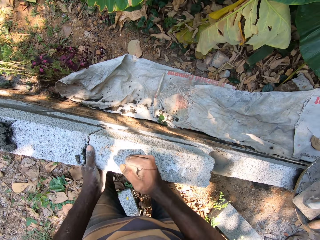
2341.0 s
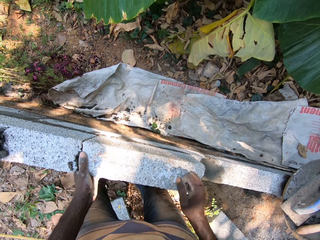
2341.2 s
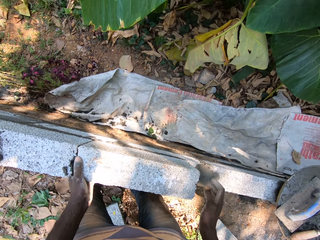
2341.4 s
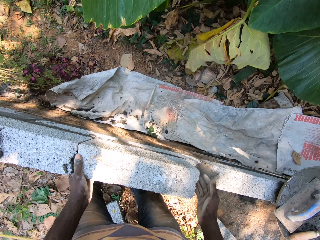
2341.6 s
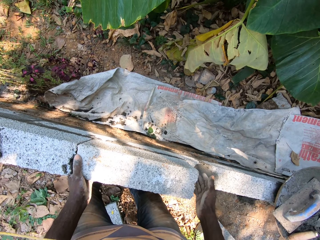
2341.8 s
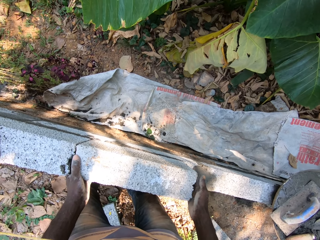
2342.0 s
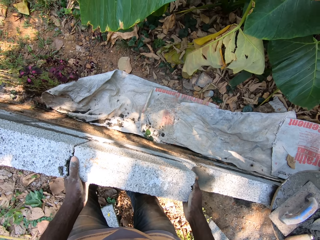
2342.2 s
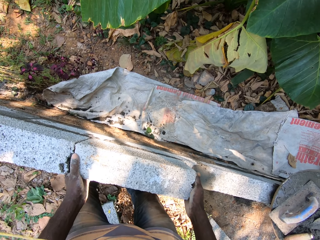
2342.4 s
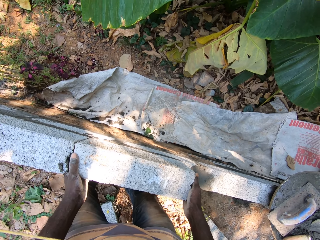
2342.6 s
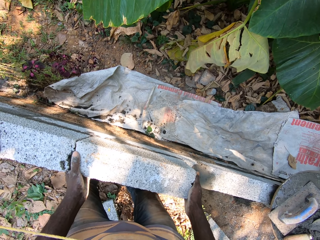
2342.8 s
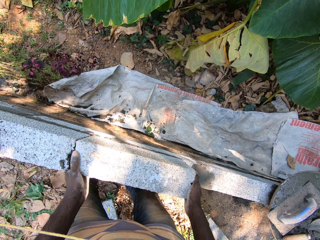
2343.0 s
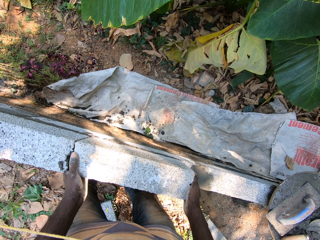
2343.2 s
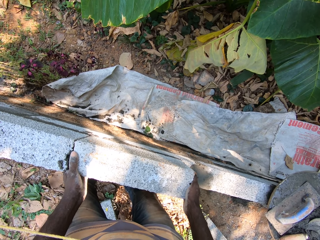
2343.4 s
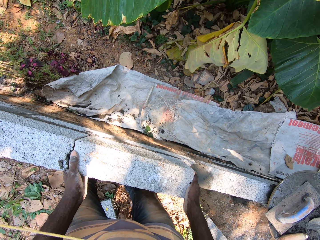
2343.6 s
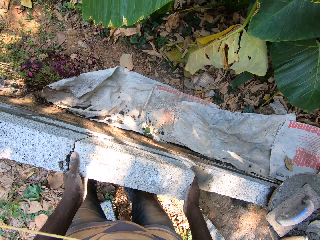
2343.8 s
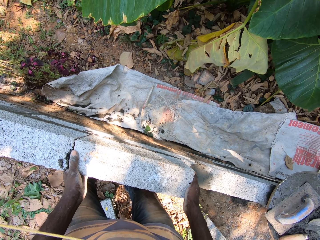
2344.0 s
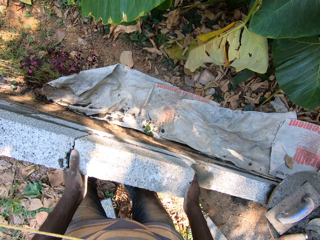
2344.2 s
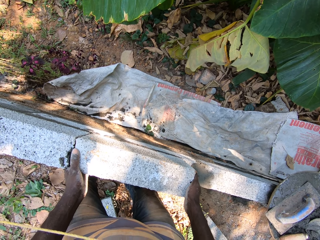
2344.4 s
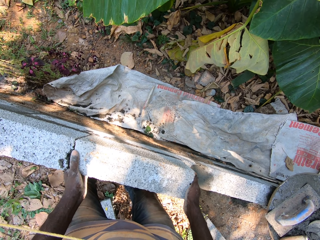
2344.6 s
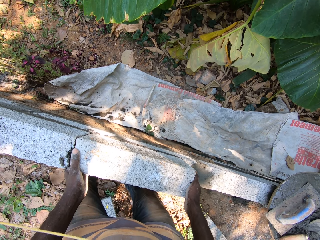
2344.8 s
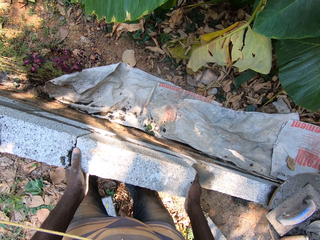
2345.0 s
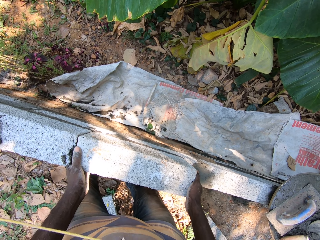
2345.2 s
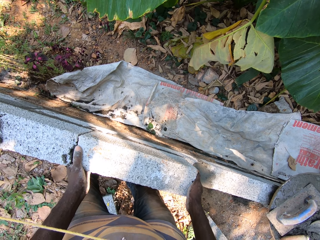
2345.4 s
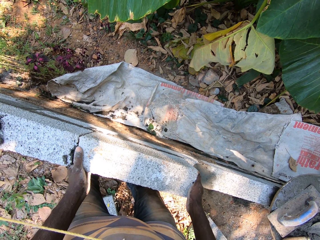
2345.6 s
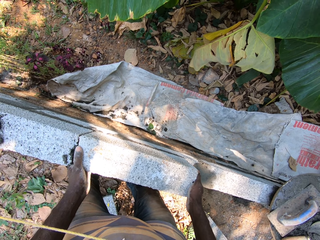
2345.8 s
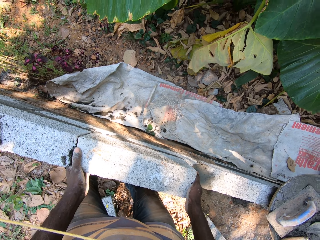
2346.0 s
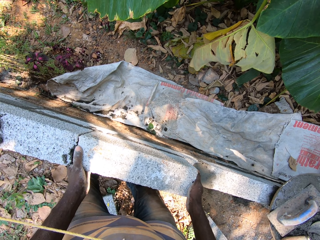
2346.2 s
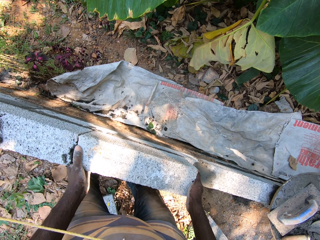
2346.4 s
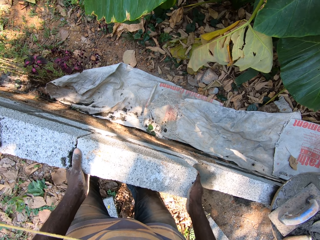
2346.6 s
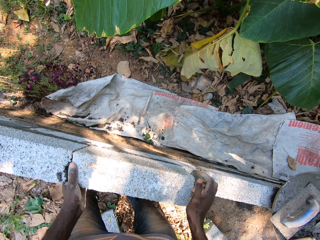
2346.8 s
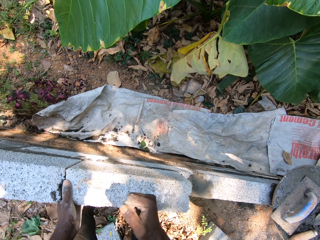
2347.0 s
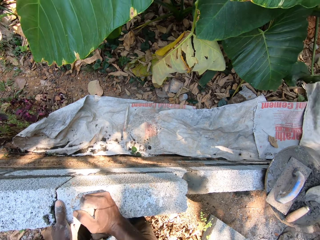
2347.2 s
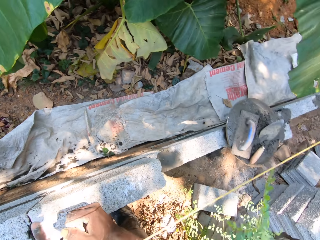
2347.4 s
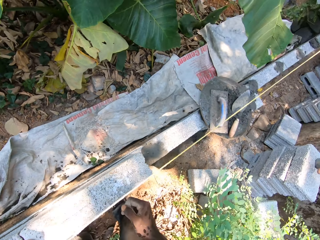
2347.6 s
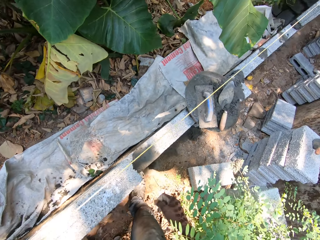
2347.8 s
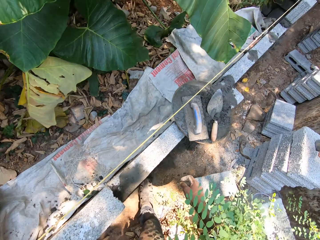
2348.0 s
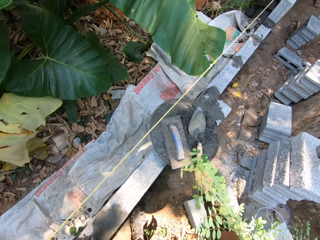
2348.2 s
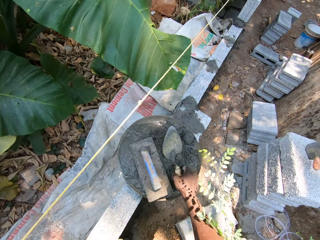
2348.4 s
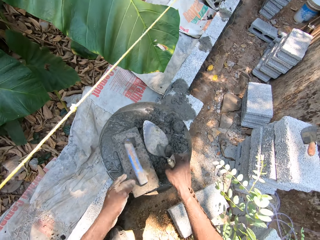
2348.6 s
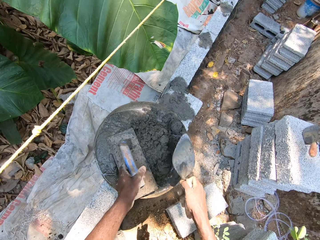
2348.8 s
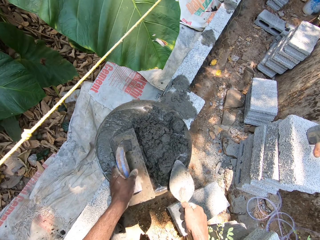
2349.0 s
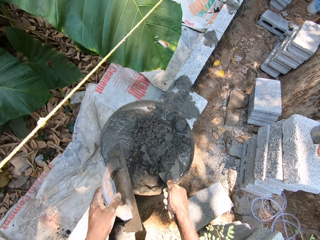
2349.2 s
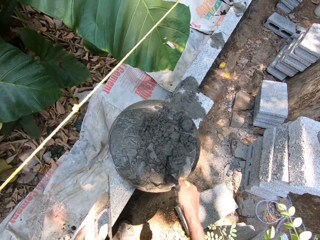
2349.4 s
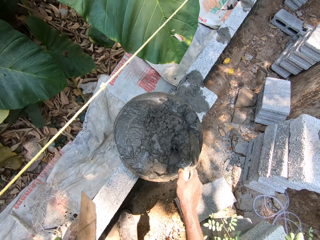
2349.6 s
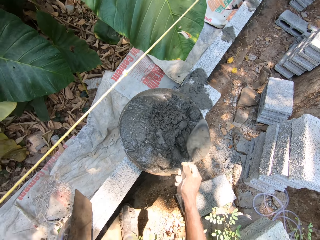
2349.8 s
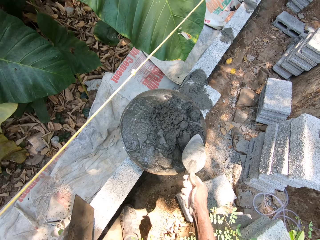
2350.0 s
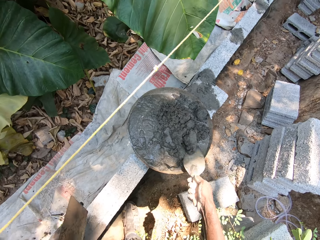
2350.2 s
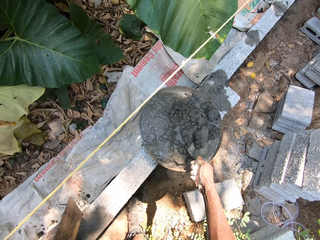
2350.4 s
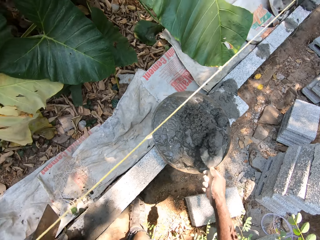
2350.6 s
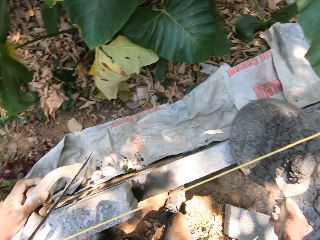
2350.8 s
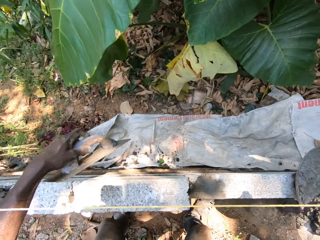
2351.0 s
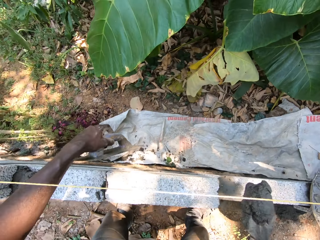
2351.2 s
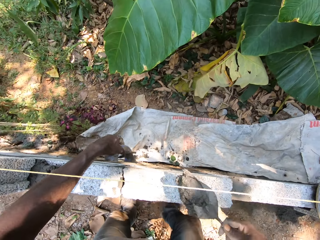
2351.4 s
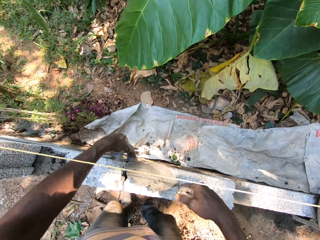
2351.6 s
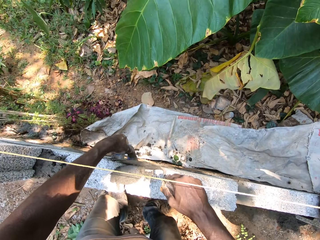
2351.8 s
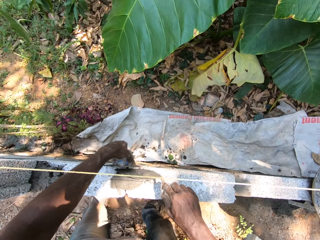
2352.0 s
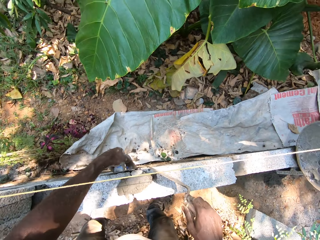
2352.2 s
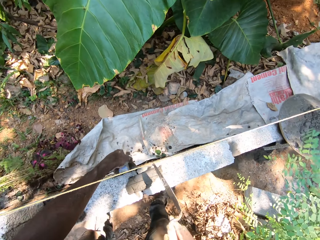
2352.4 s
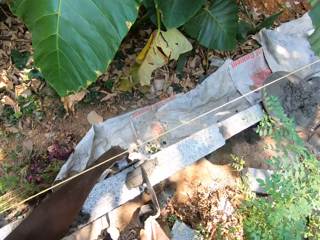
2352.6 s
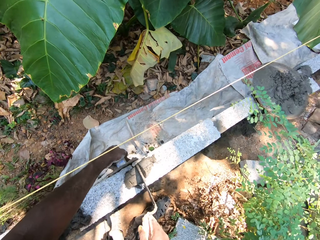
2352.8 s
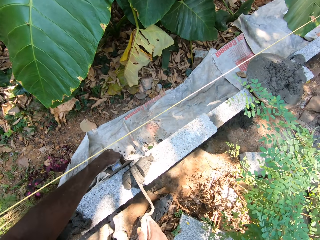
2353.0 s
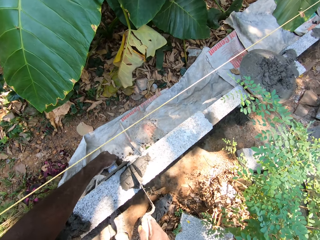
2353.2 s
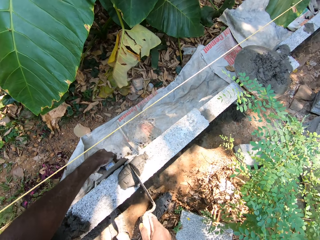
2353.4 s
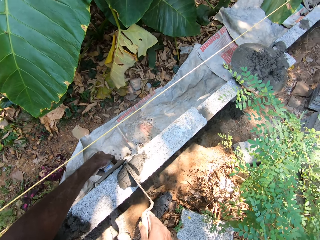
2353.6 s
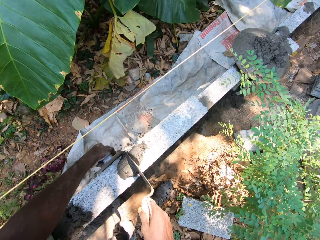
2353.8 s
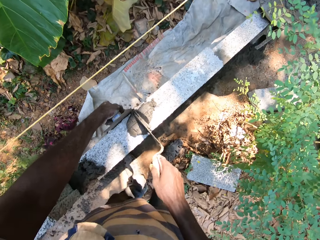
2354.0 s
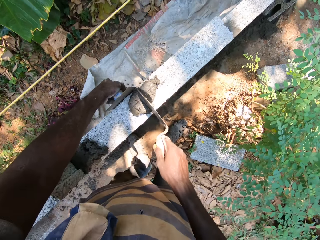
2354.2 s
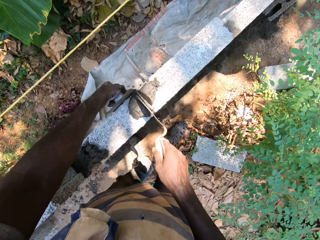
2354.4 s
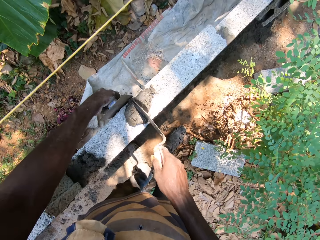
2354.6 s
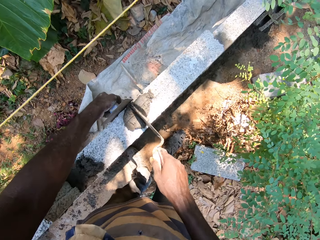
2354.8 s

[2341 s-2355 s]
The camera wearer hits his fist on the brick. He hits his fist on the brick again. He picks up the brick trowel in the head pan with his right hand. He picks up the wooden float in the head pan with his left hand. He packs mortar in the head pan with the brick trowel in his right hand. He pours mortar on the brick with the brick trowel in his right hand. He matches mortar on the brick with the brick trowel in his right hand and the wooden float in his left hand against the brick.

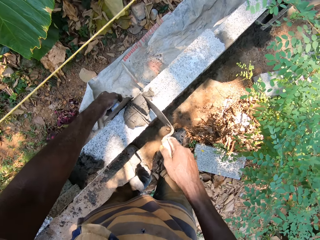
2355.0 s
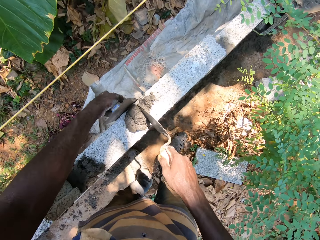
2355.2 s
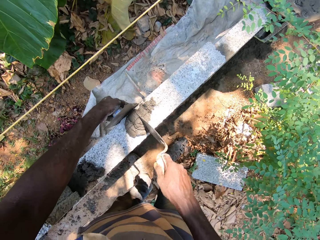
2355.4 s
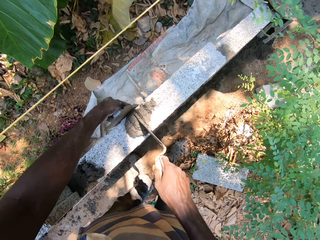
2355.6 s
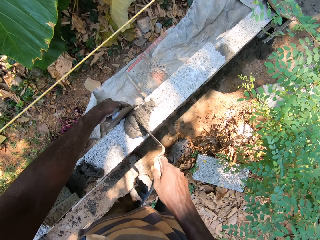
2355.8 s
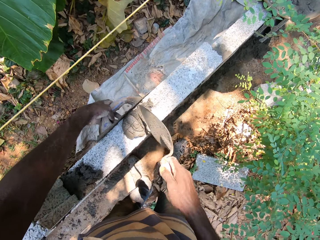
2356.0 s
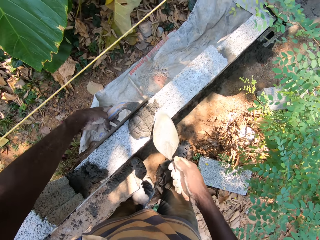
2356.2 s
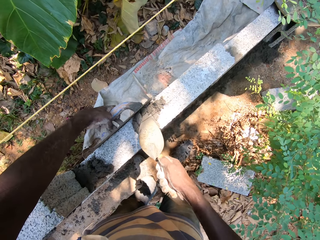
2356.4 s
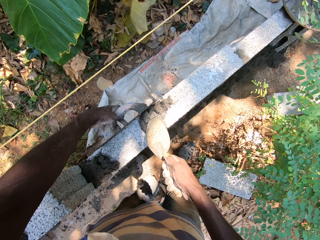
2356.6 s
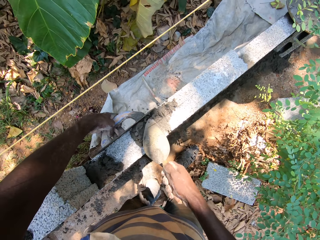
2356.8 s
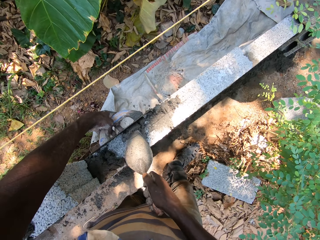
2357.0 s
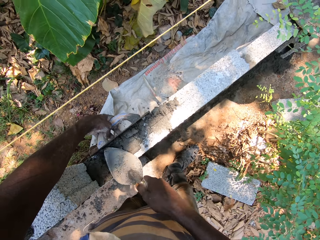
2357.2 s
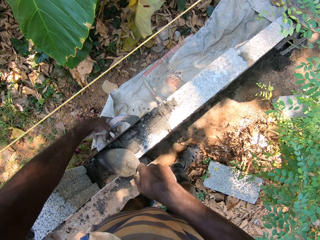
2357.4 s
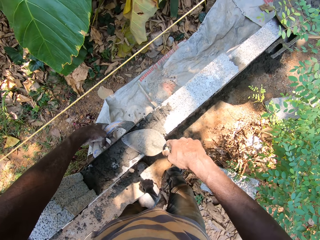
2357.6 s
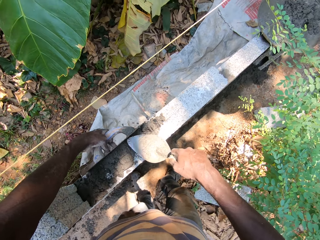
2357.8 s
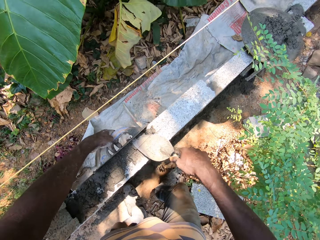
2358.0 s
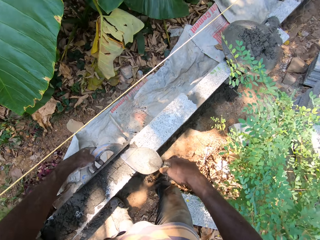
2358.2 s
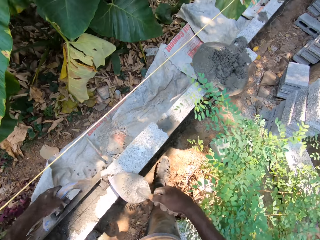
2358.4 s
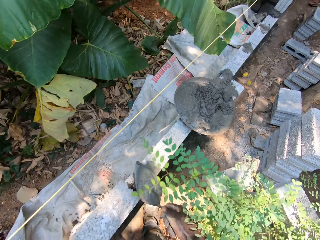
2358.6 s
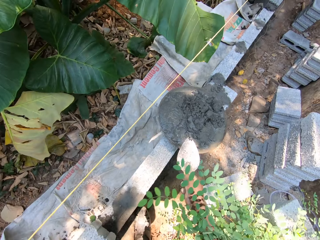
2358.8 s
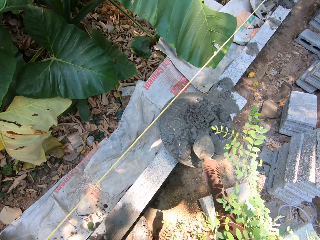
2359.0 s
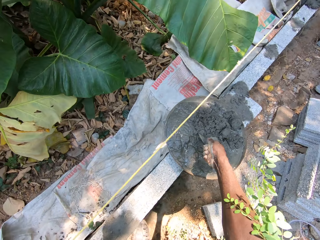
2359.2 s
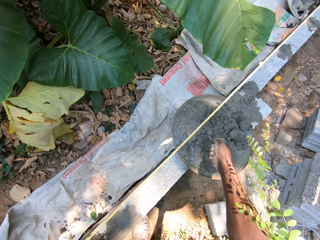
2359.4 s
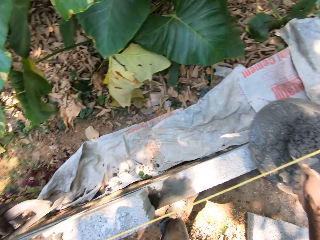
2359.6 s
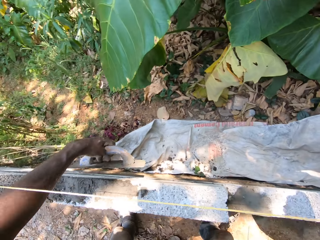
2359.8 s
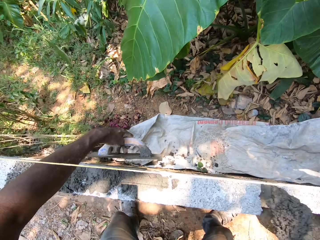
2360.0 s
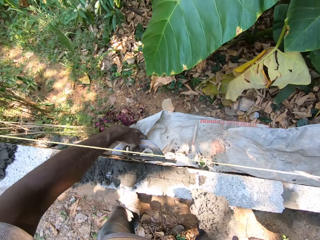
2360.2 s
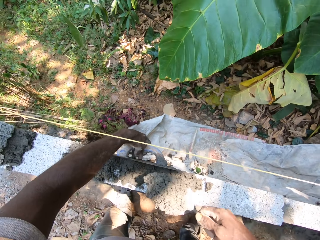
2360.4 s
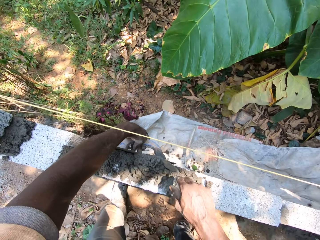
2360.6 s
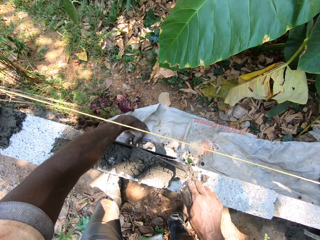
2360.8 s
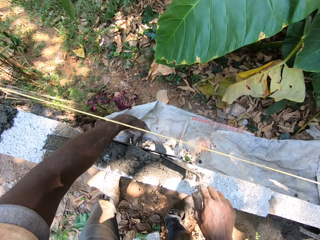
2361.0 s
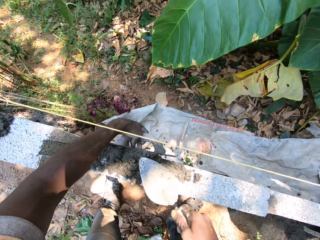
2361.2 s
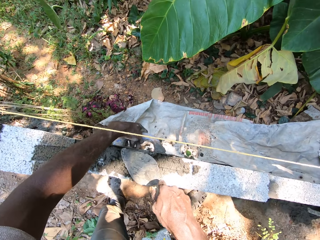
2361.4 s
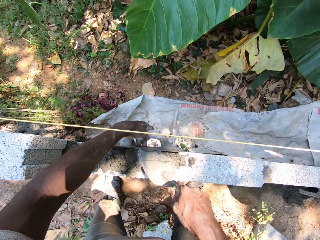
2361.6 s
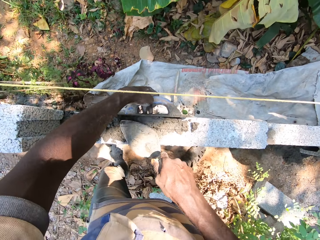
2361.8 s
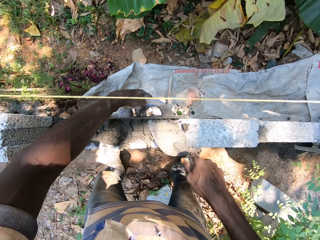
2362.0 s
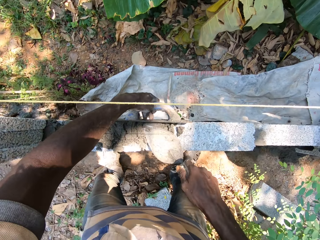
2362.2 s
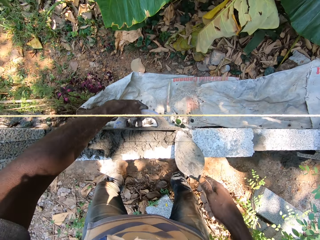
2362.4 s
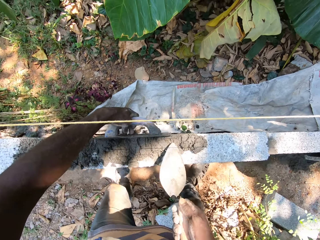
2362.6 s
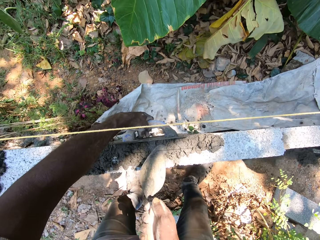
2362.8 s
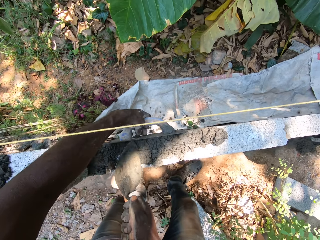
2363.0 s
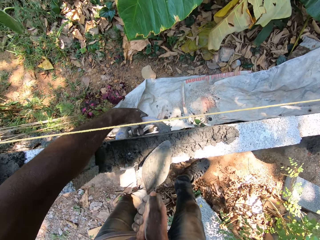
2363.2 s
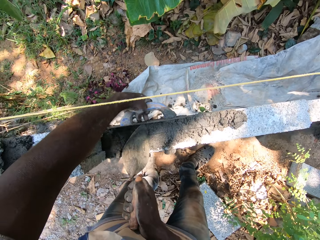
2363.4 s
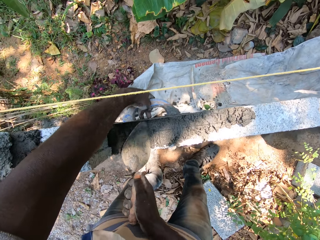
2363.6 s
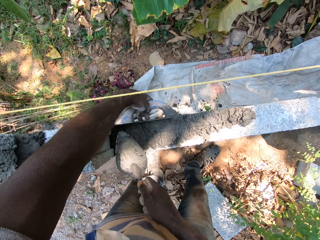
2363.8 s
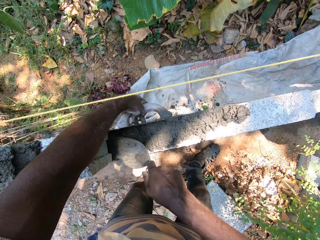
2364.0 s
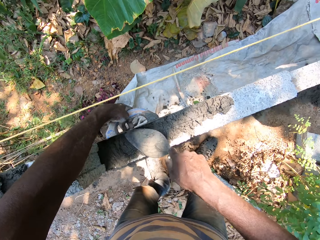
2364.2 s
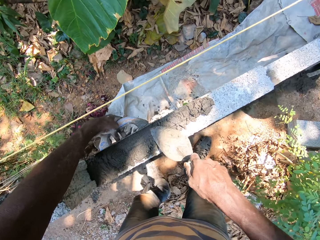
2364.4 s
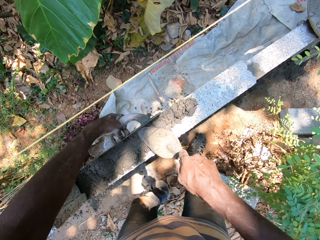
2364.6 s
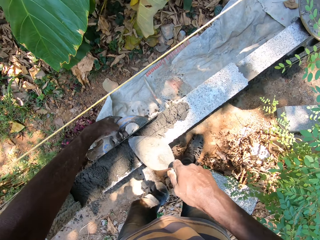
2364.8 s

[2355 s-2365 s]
The camera wearer spreads mortar on the brick with the brick trowel in his right hand and the wooden float in his left hand against the brick. He packs mortar in the head pan with the brick trowel in his right hand. He pours mortar on the brick with the brick trowel in his right hand and the wooden float in his left hand against the brick. He spreads mortar on the brick with the brick trowel in his right hand and the wooden float in his left hand against the brick.
